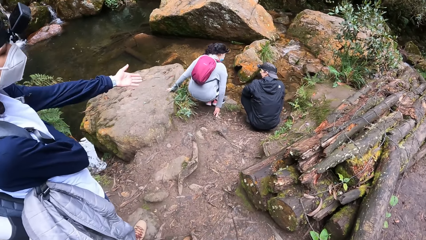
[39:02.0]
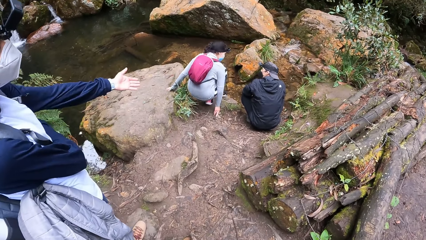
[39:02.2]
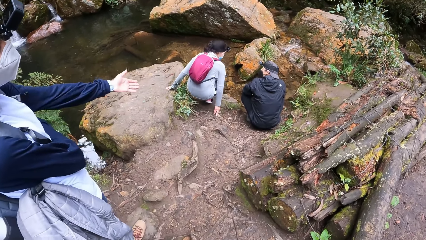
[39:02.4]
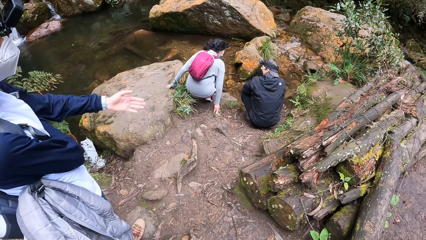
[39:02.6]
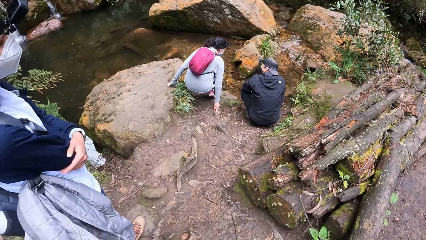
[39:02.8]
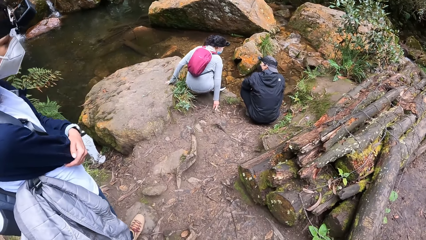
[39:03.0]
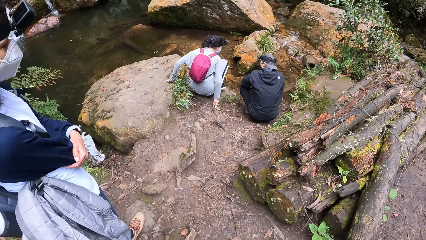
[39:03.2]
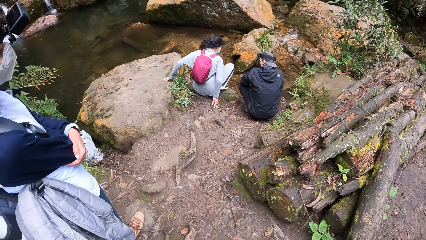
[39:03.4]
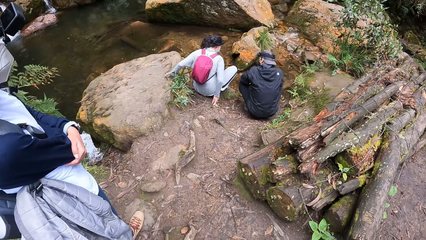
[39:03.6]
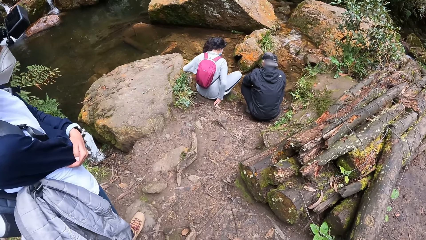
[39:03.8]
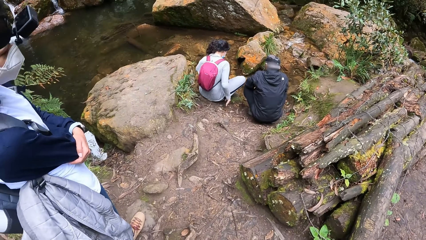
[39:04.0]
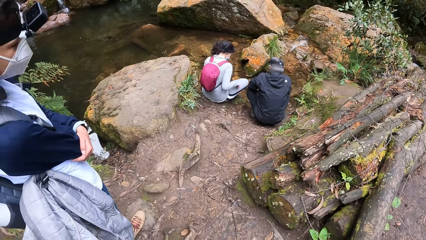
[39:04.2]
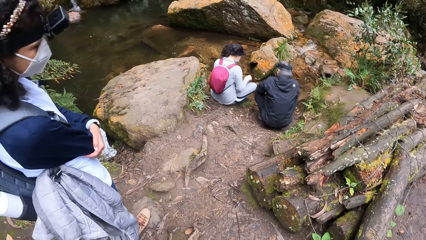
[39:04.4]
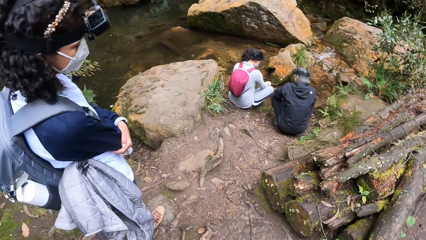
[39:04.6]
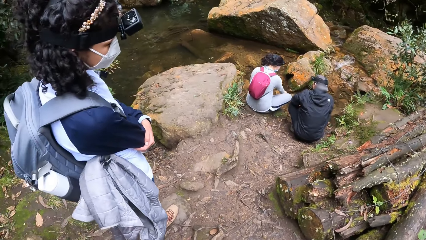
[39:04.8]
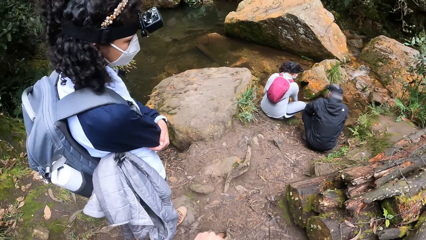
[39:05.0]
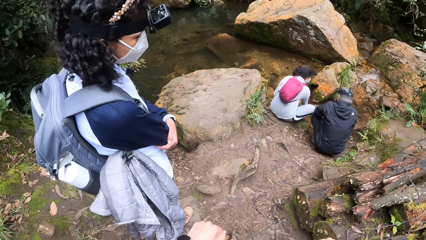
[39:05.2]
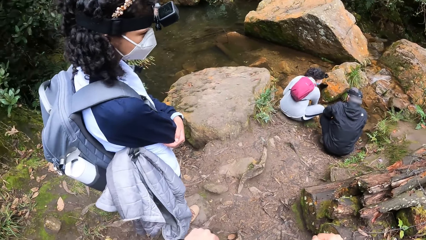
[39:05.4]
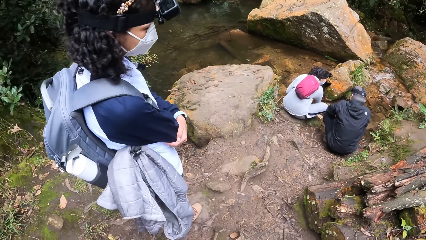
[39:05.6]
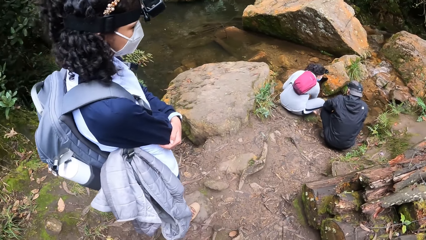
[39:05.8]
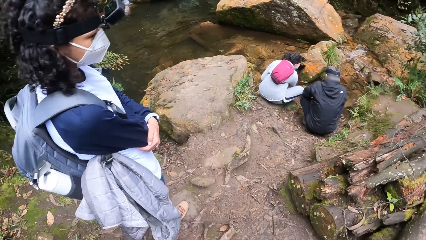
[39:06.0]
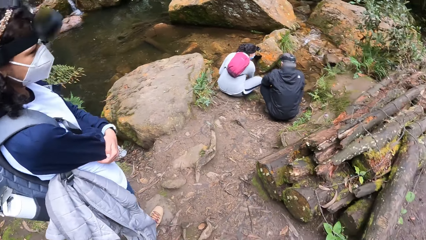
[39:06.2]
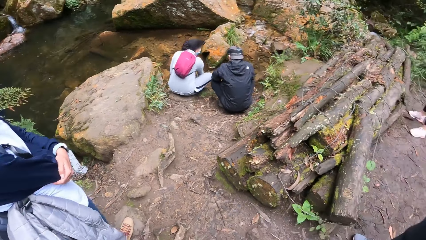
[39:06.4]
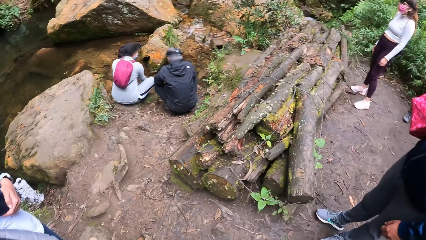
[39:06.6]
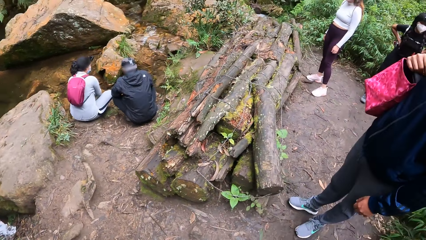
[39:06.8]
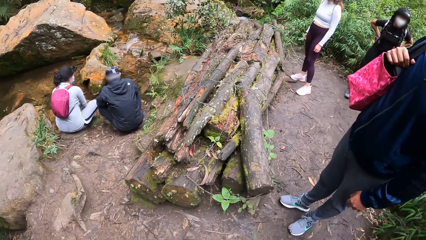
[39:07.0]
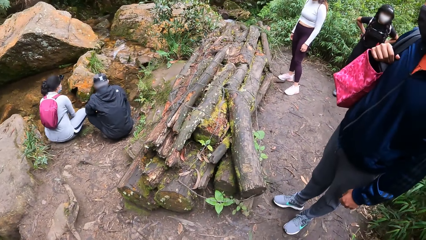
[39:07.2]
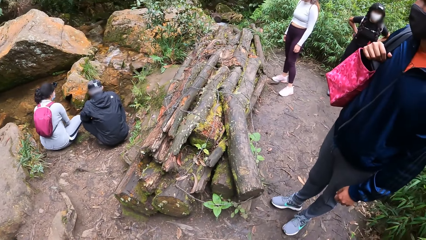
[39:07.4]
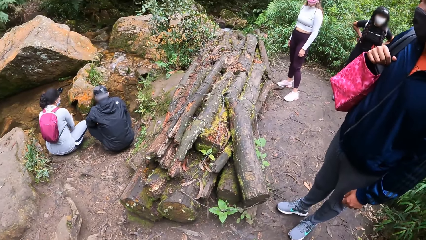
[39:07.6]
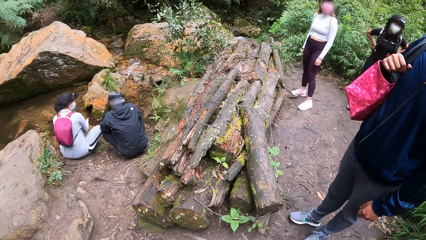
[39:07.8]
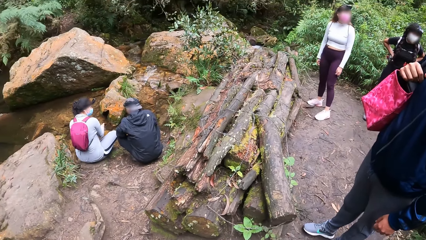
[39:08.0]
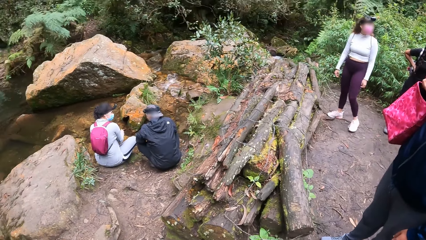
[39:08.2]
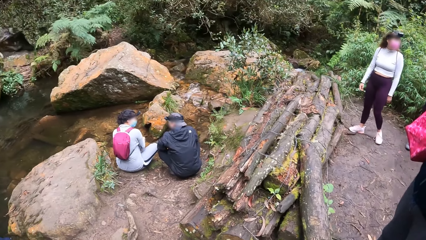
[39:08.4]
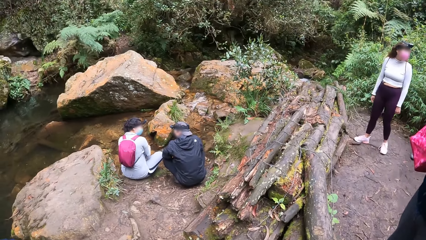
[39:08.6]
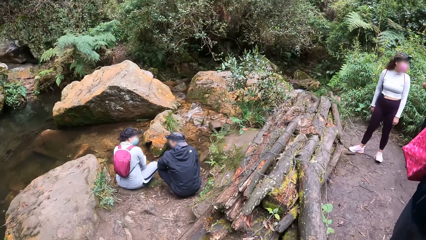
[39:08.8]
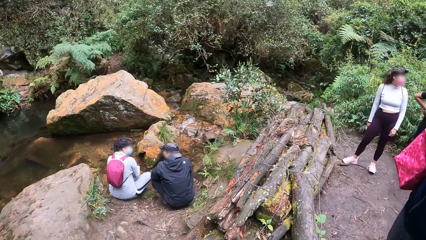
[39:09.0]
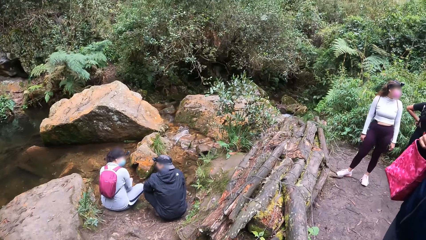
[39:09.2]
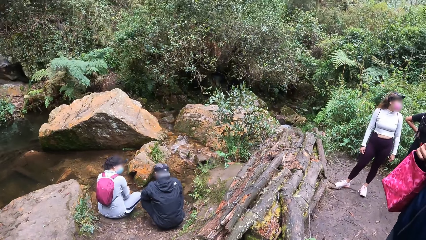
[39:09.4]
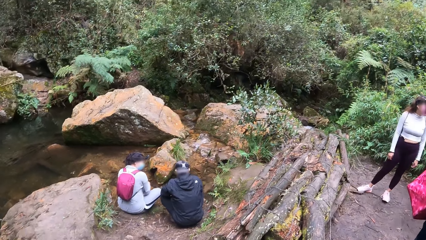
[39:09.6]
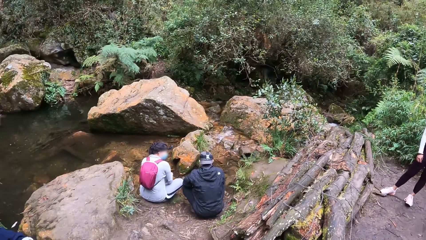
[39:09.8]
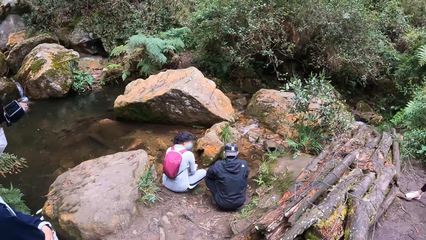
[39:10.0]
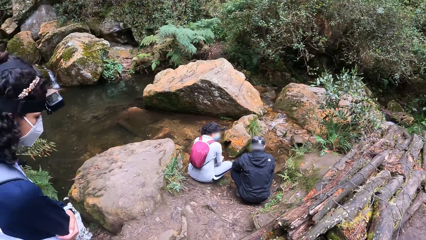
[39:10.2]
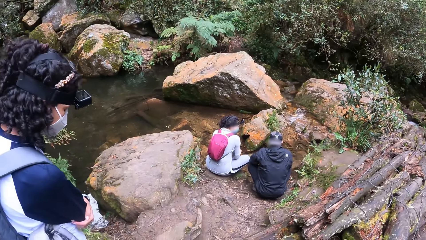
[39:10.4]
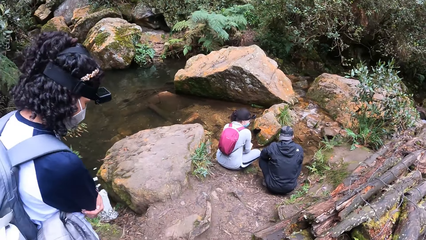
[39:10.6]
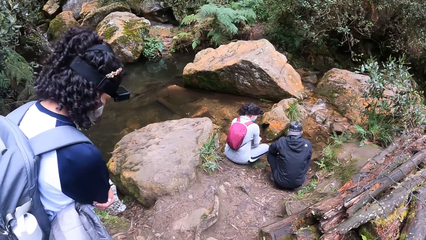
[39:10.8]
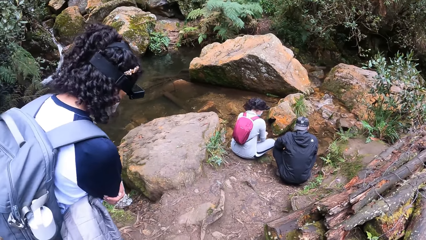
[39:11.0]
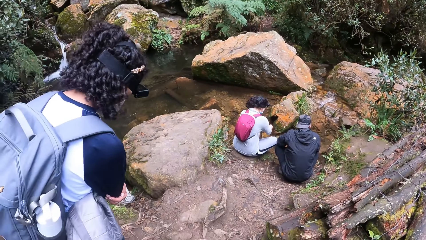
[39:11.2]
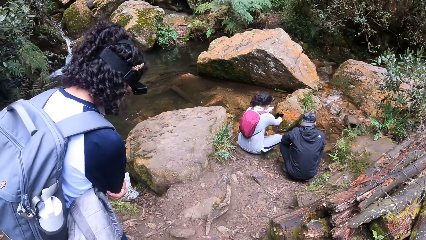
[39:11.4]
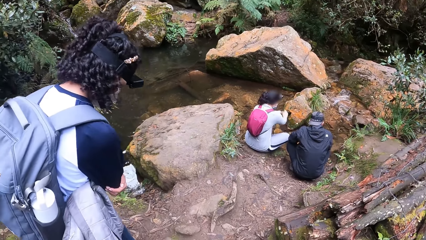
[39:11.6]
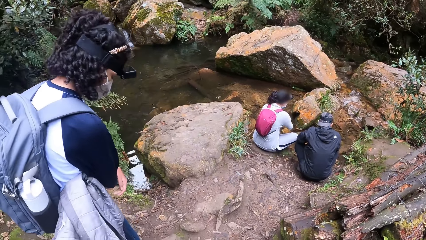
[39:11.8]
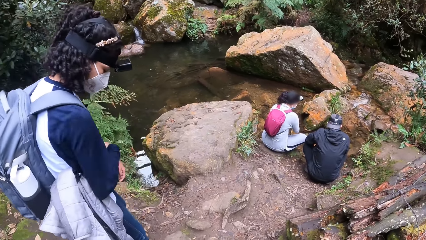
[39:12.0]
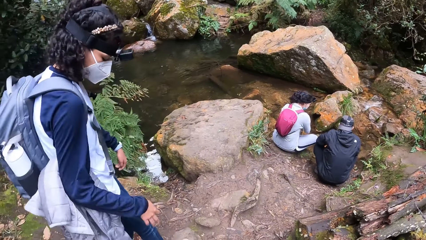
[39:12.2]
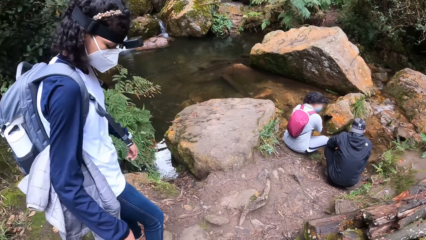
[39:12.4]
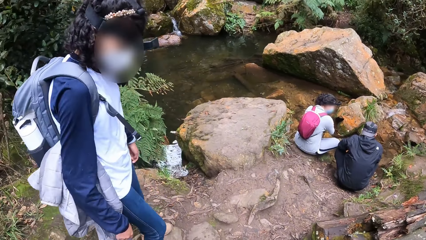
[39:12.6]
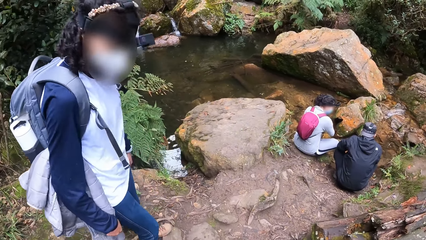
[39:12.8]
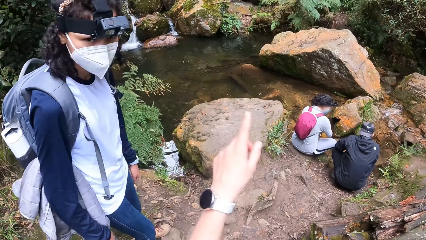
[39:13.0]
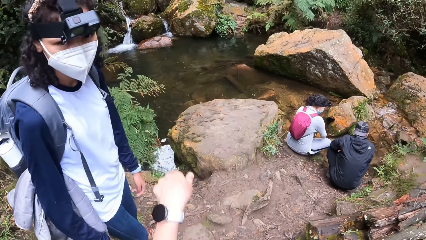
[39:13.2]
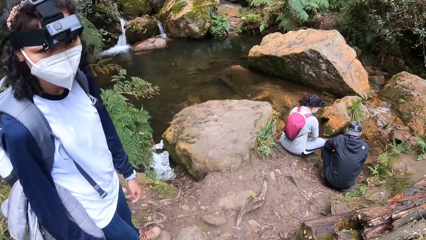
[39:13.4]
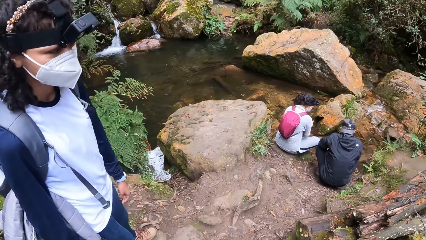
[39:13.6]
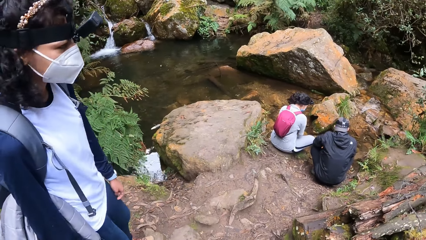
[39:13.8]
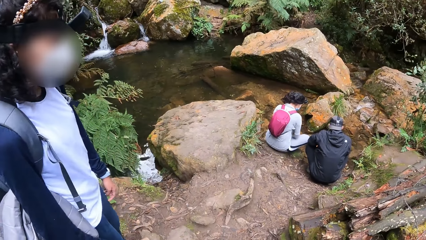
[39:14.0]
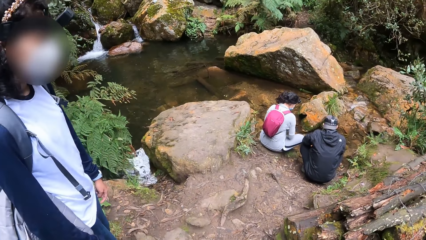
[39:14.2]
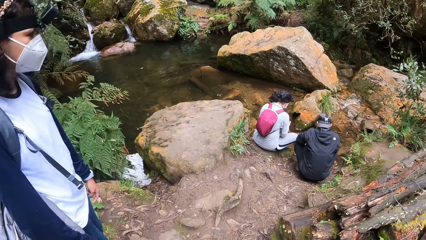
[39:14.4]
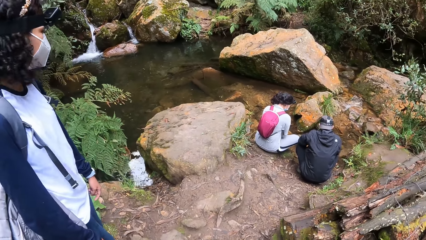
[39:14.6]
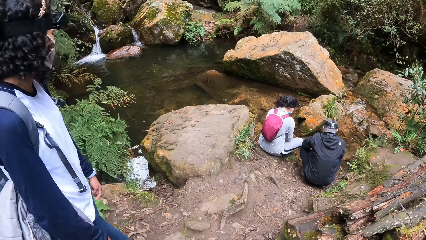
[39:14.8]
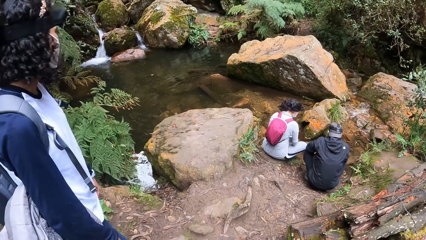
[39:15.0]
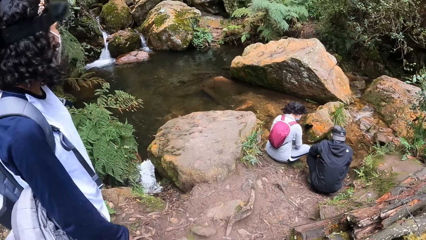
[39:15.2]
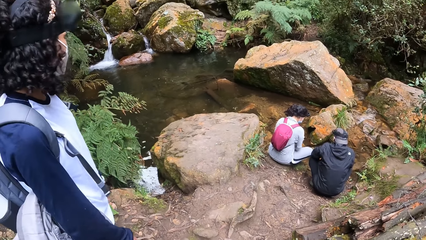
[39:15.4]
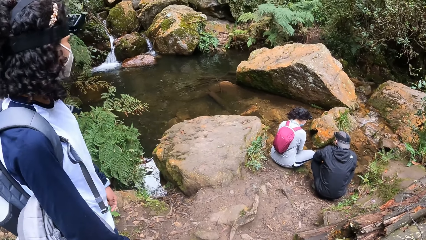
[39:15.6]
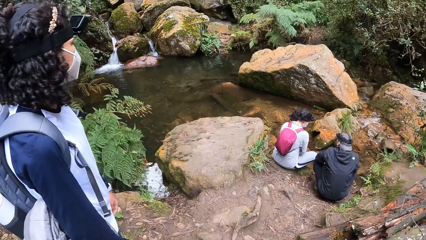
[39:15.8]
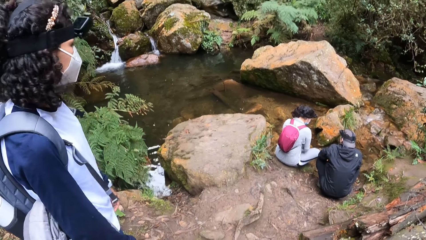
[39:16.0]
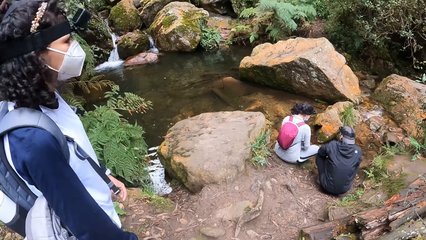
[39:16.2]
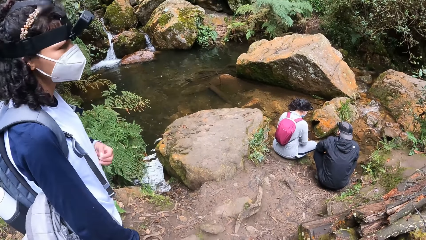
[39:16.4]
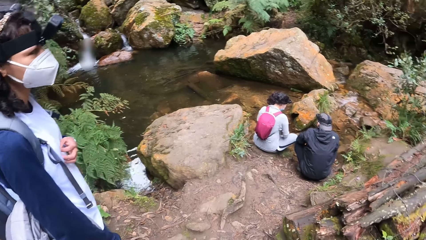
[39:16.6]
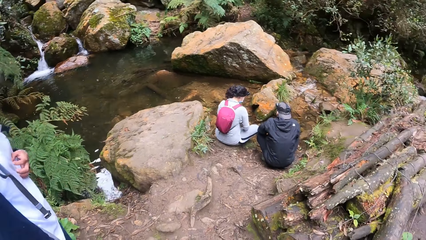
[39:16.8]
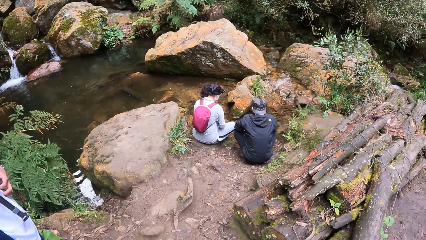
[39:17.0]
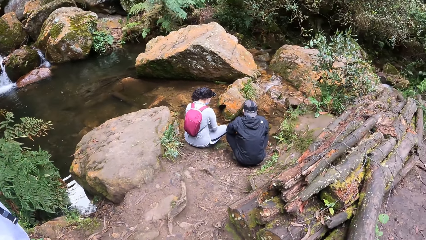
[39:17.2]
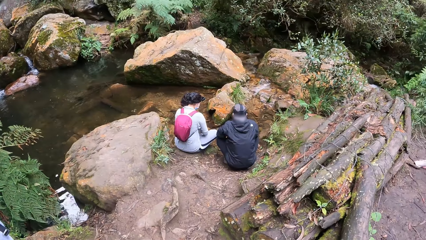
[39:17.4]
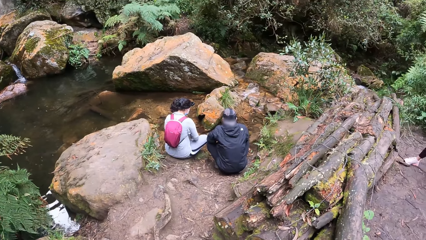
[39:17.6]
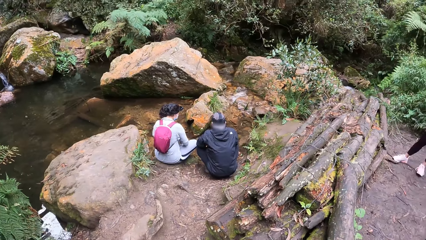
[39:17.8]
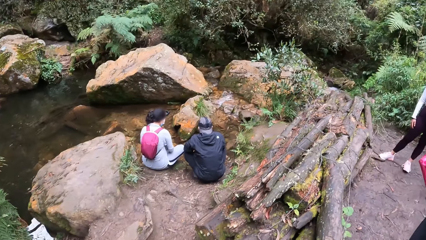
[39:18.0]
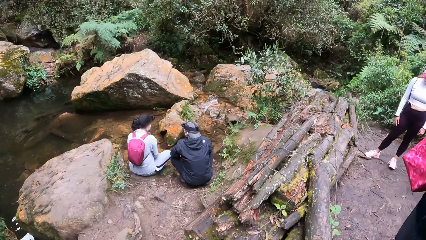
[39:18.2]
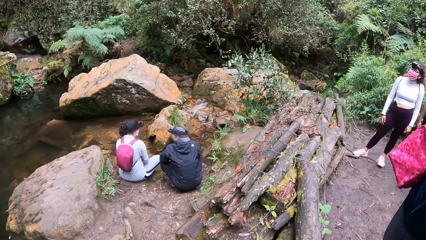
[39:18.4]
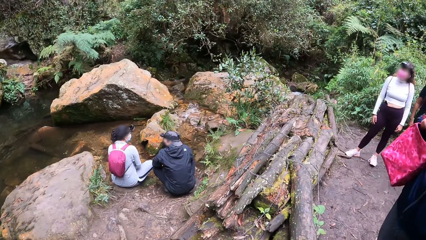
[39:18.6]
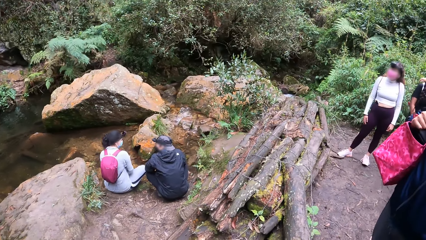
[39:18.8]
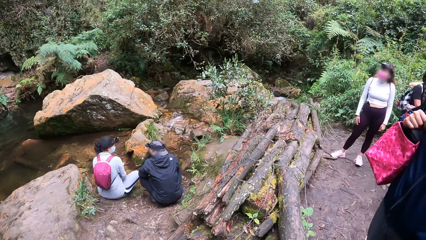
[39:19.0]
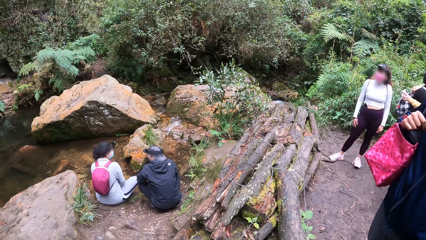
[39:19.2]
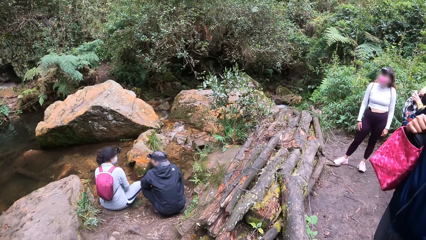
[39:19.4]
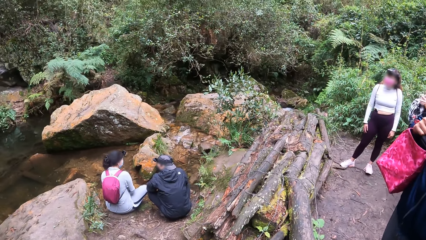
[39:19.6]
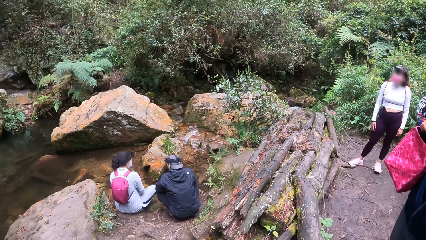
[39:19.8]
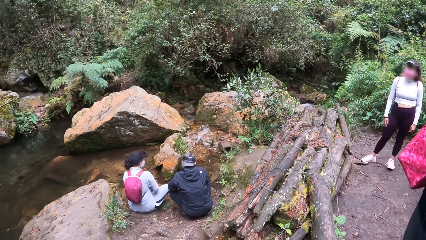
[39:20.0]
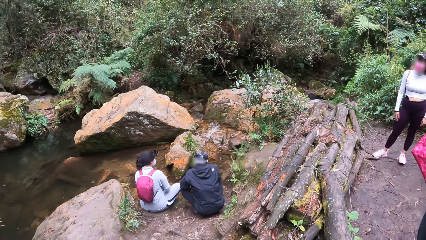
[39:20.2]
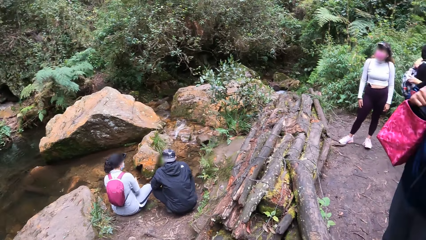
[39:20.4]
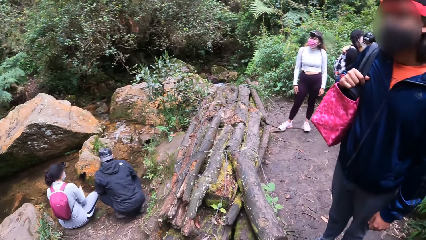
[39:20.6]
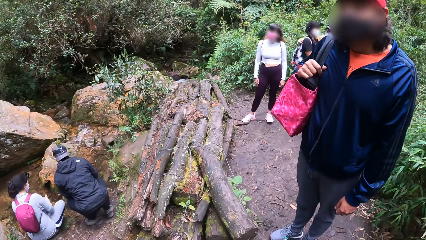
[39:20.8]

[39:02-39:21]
The camera wearer points at something. A woman points at something. Another woman sits on a stone. The second woman rinses her hands with the water from the river. A third woman and a man do something. The camera wearer looks around. They interact with the first woman. The man interacts with the second woman.
